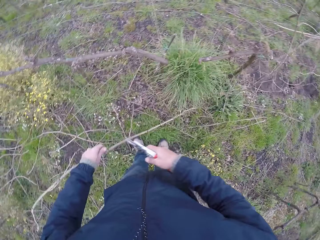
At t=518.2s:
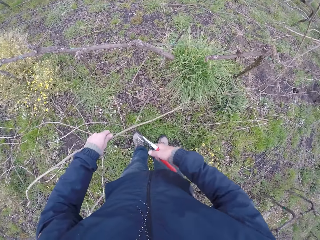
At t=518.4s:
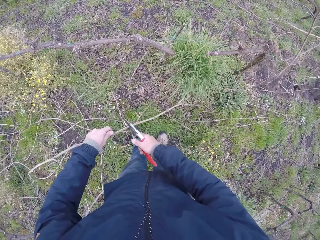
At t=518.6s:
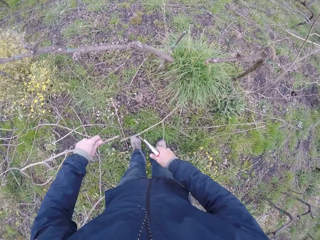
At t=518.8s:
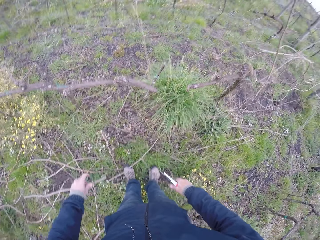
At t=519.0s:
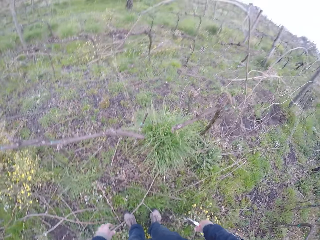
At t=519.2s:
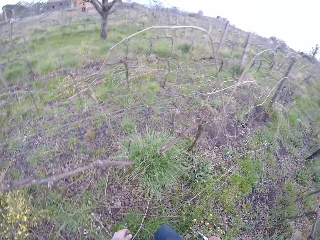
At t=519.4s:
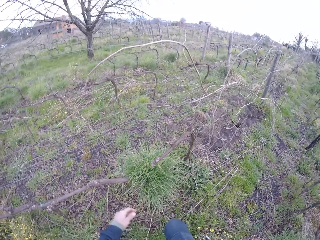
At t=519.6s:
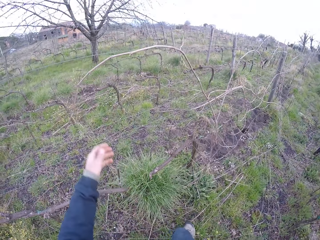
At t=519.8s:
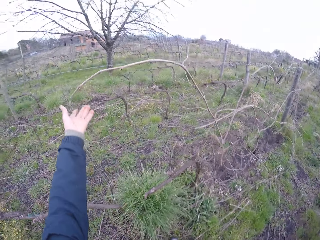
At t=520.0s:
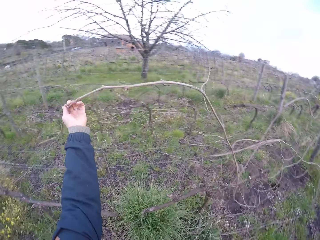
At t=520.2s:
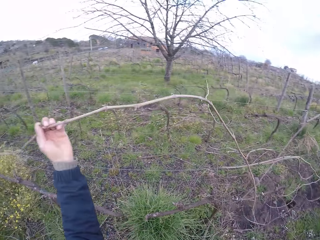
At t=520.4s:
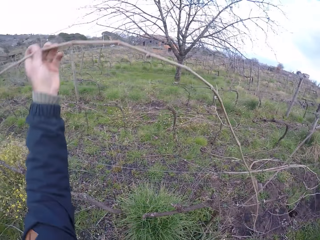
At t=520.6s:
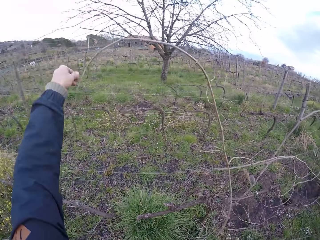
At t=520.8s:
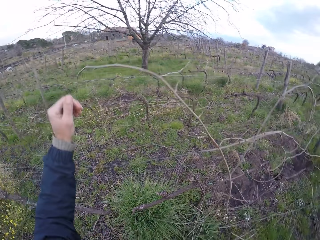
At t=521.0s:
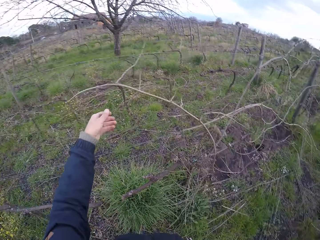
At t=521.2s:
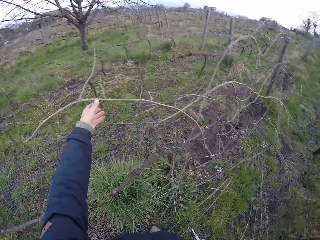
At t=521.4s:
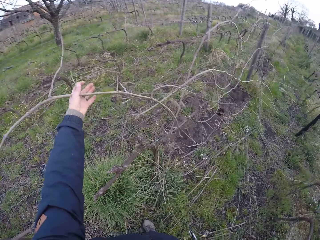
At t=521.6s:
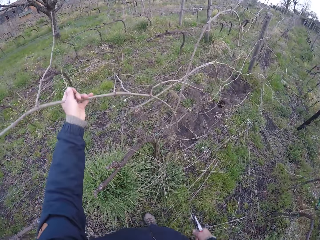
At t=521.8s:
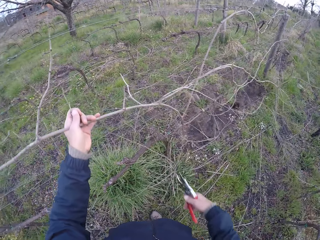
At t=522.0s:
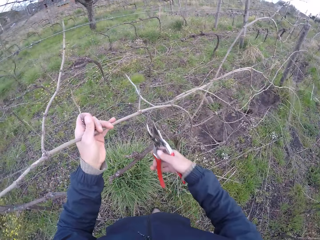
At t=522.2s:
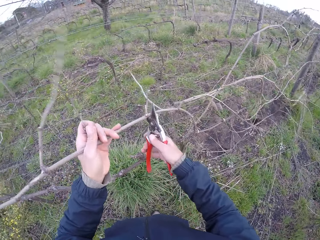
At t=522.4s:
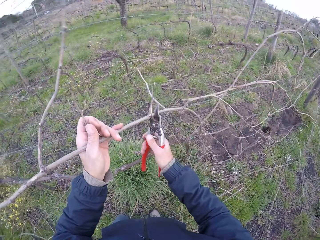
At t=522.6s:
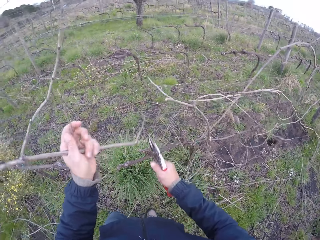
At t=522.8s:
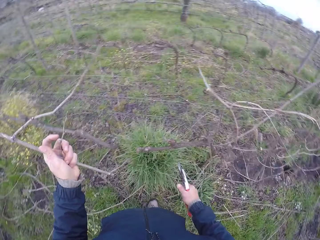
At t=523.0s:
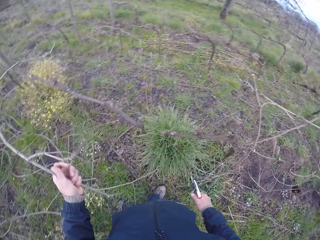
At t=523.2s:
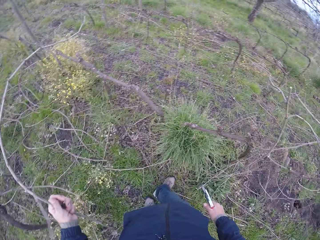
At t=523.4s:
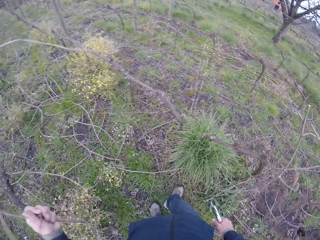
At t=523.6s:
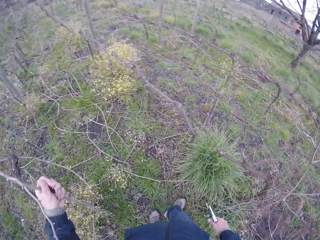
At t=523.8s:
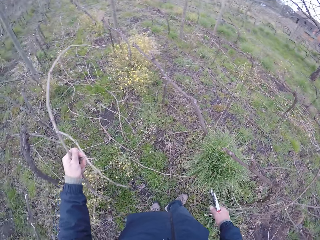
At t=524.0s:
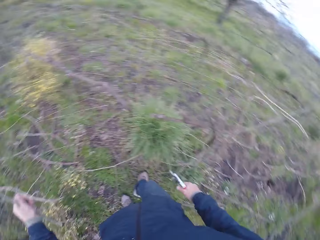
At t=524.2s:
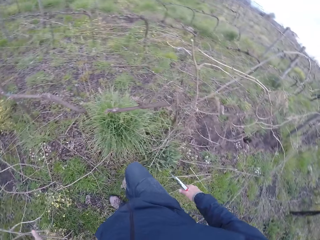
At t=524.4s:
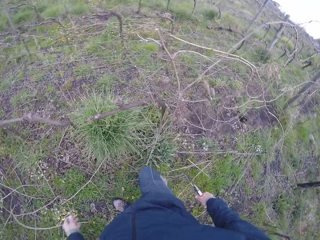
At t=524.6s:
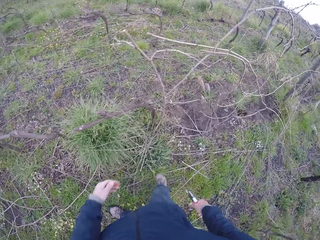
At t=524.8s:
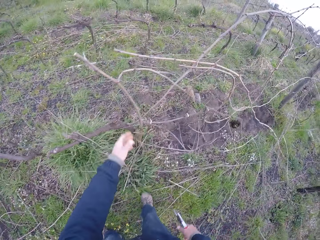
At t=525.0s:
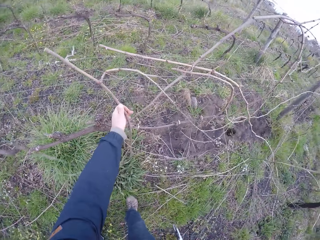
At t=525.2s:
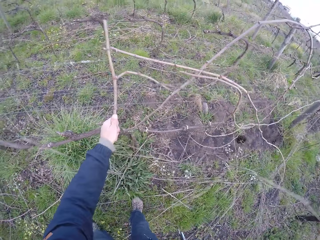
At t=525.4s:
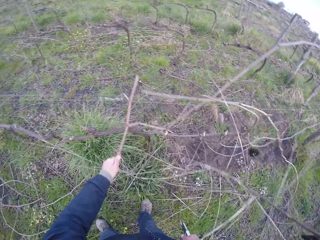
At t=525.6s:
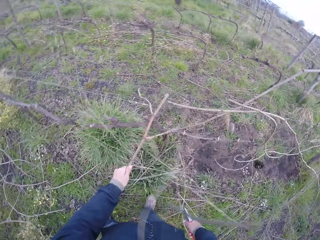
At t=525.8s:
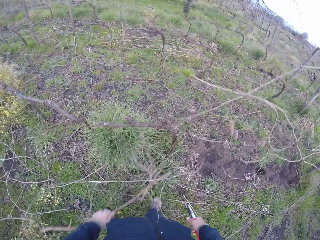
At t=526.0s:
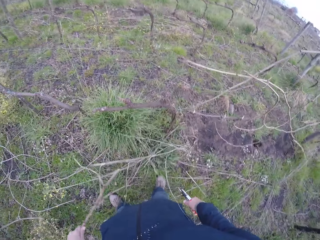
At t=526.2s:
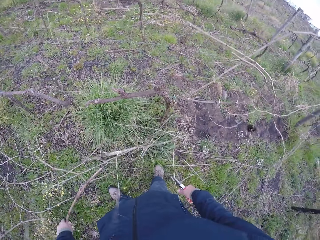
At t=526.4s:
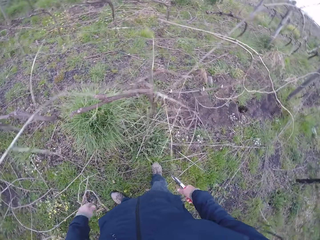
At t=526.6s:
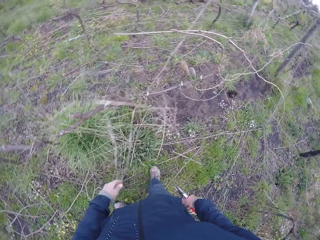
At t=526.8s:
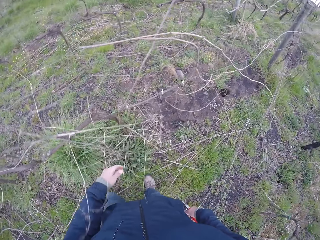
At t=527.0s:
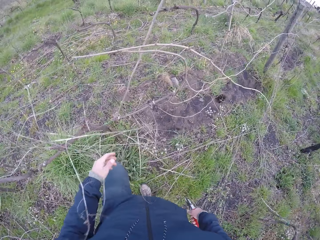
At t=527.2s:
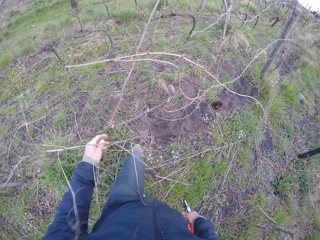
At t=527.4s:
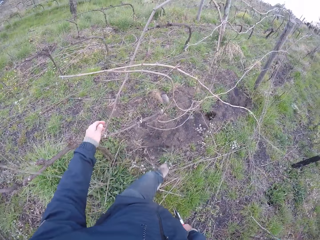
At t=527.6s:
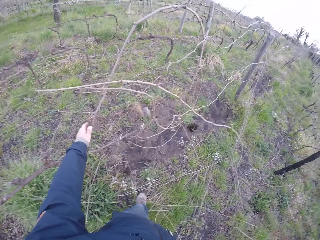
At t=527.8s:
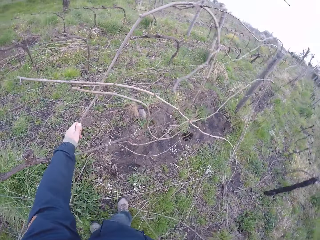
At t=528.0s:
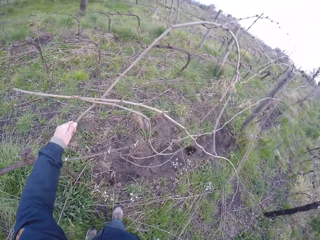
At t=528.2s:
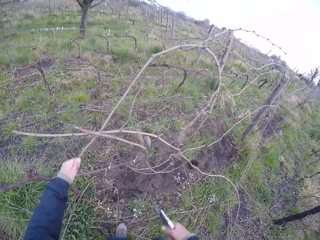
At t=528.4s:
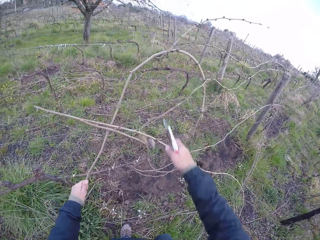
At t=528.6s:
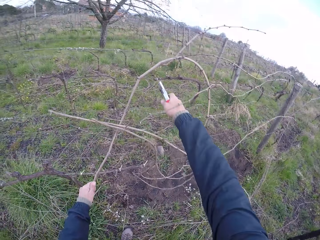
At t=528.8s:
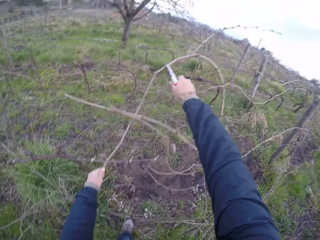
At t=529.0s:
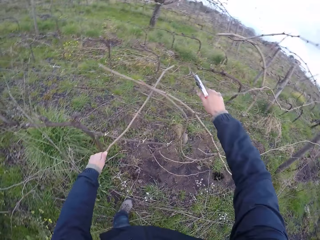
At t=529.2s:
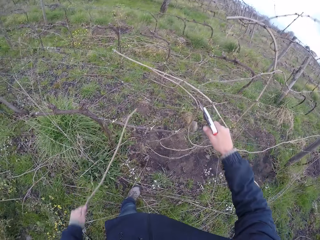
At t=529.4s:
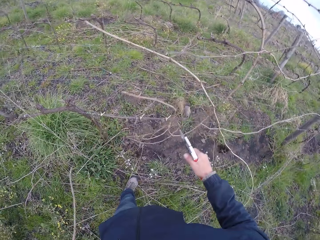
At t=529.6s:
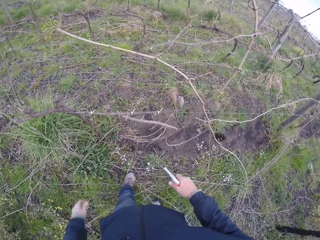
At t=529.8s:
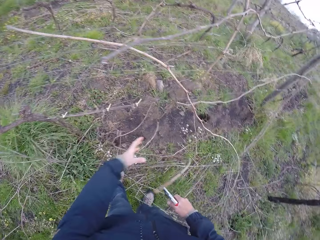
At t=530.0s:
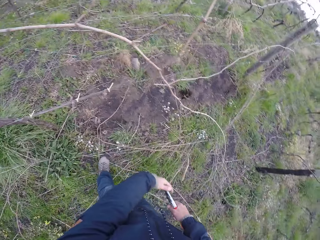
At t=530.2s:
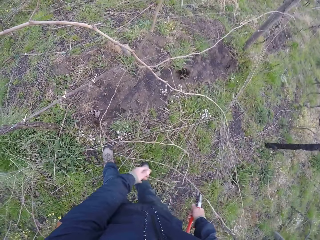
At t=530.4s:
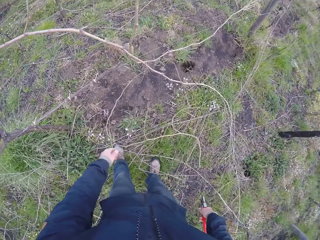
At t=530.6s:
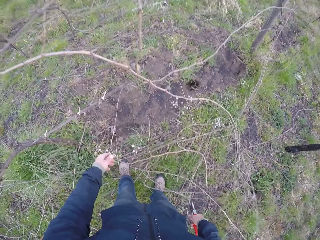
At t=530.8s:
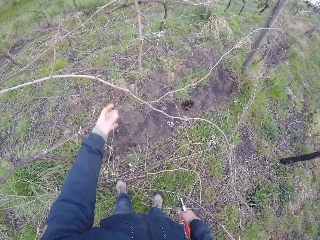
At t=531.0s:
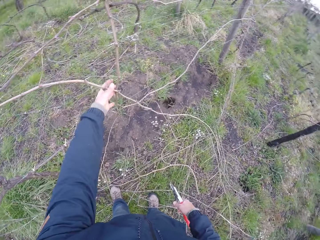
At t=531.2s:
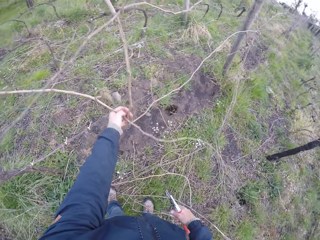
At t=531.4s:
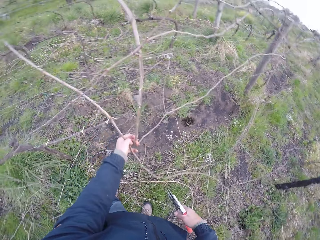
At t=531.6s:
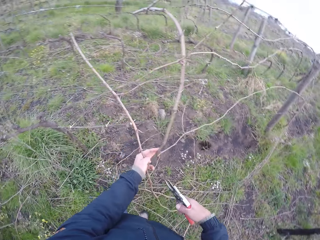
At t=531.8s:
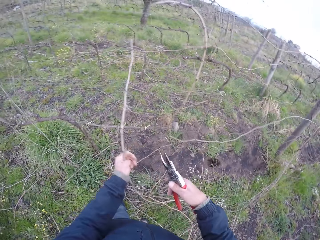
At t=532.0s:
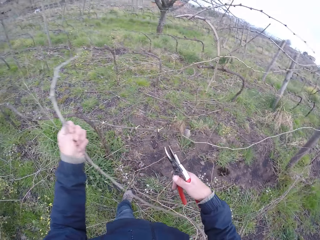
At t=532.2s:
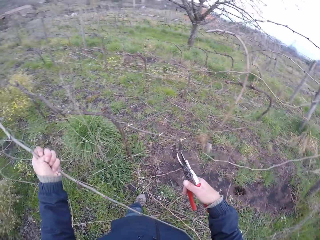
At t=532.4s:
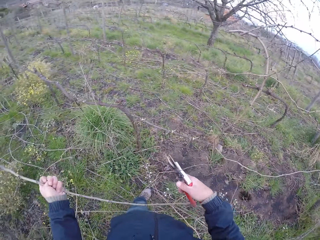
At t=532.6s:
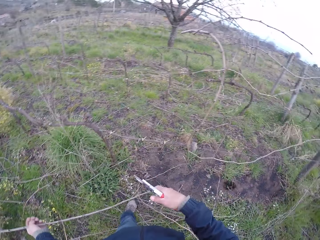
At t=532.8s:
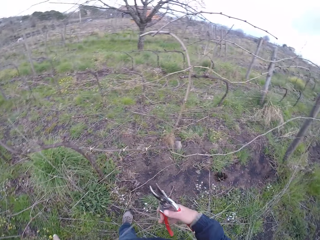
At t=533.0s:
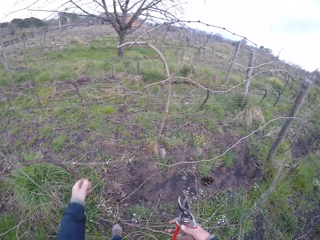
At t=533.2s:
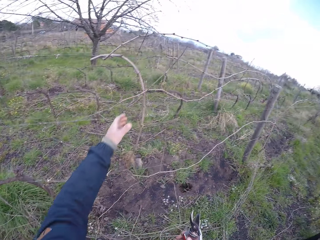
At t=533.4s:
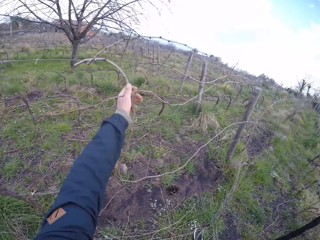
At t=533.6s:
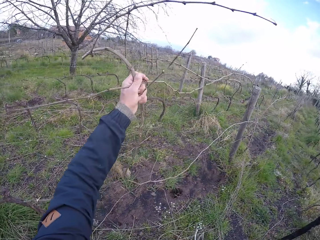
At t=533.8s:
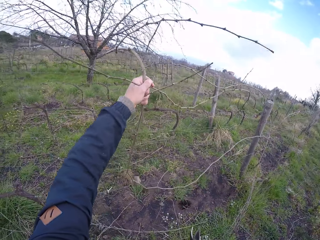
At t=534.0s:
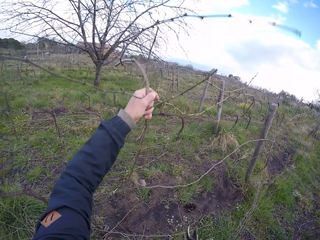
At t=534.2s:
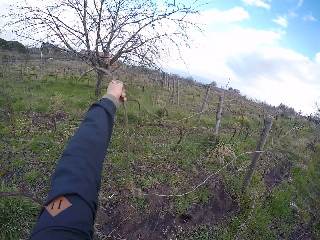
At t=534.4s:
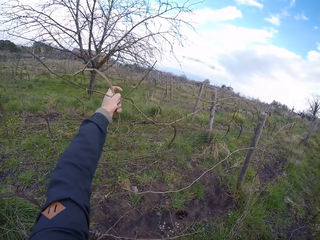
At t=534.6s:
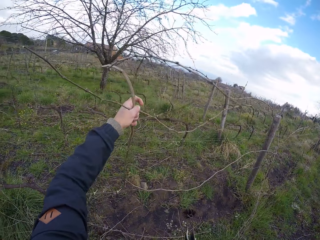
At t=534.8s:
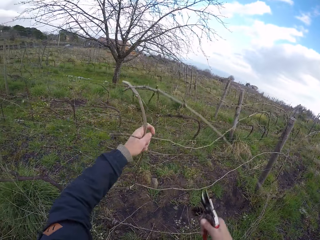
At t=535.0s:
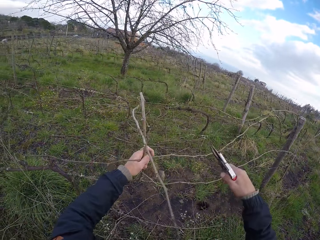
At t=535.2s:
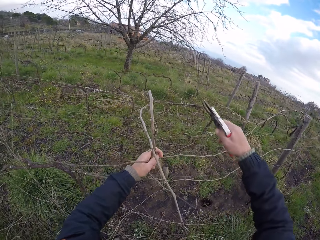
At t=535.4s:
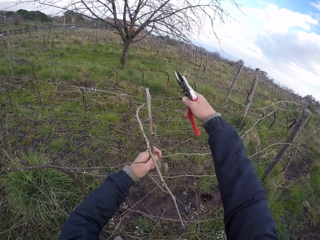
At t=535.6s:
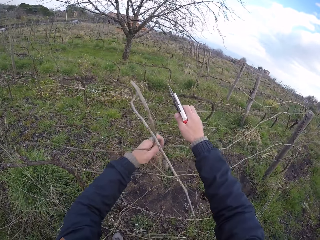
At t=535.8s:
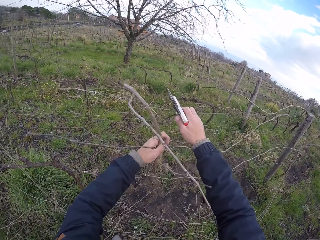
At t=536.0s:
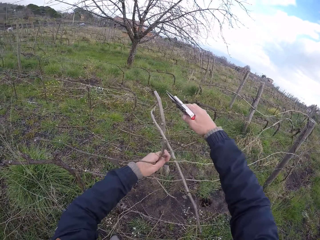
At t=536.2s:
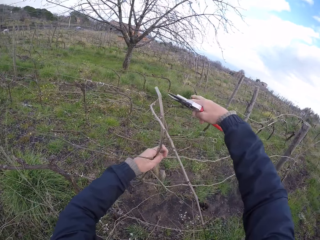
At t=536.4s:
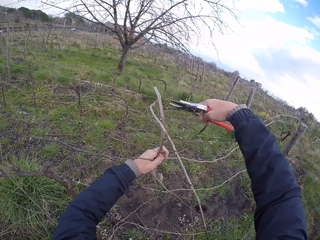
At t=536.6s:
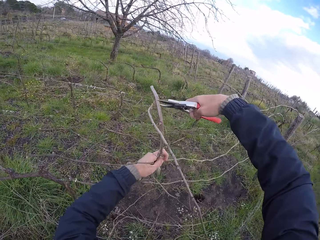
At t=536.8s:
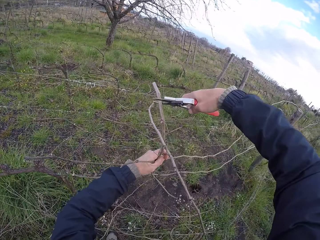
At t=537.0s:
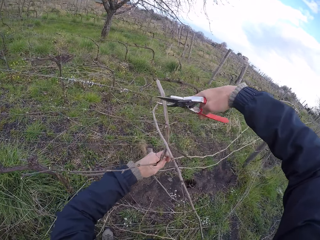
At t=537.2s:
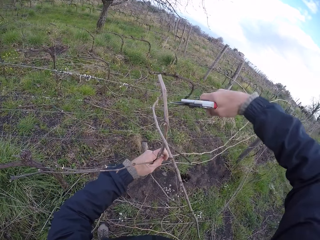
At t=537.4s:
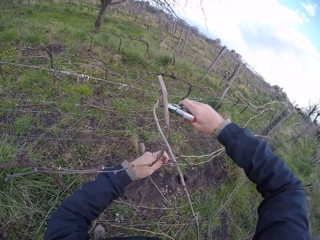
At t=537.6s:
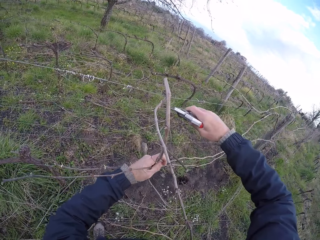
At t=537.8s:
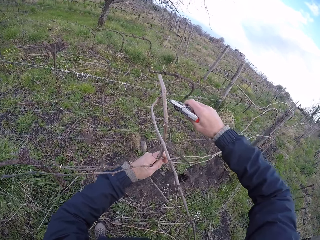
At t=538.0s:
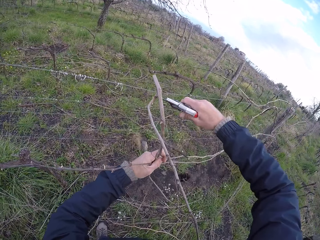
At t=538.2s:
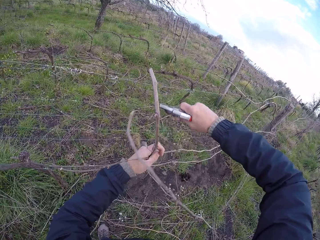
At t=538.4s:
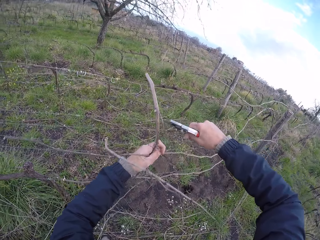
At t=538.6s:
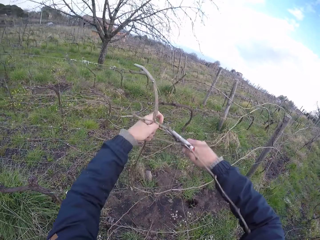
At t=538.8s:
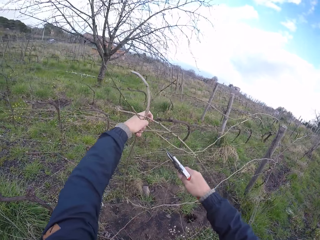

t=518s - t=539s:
The camera wearer cuts the twig in his left hand with the secateurs in his right hand. He drops the twig in his left hand on the ground. He pulls a twig with his left hand. He cuts the twig in his left hand with the secateurs in his right hand. He pulls a twig with his left hand. He drops the twig in his left hand on the ground. He pulls a twig with his left hand. He cuts the twig in his left hand with the secateurs in his right hand. He drops the twig in his left hand on the ground. He pulls a twig with his left hand. He drops the twig in his left hand on the ground. He pulls twigs with his left hand. He cuts a twig in his left hand with the secateurs in his right hand.
